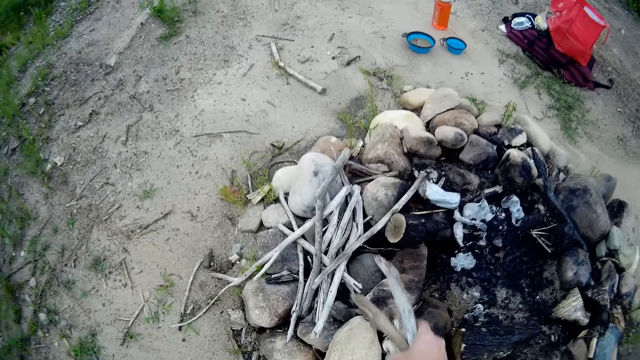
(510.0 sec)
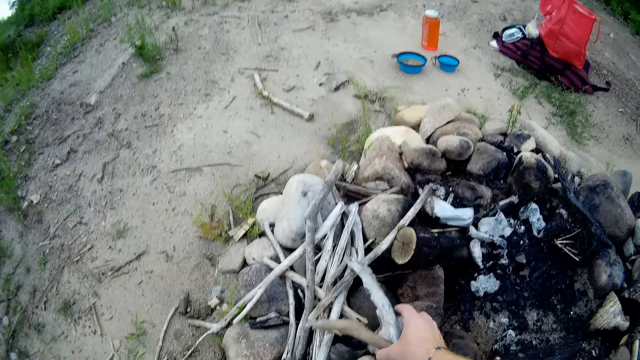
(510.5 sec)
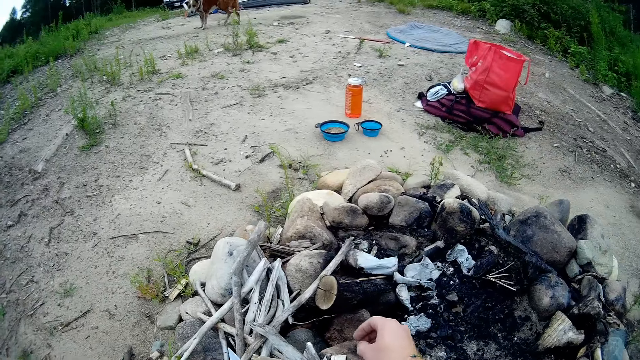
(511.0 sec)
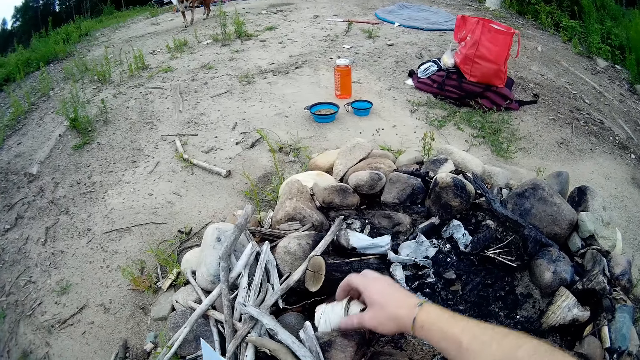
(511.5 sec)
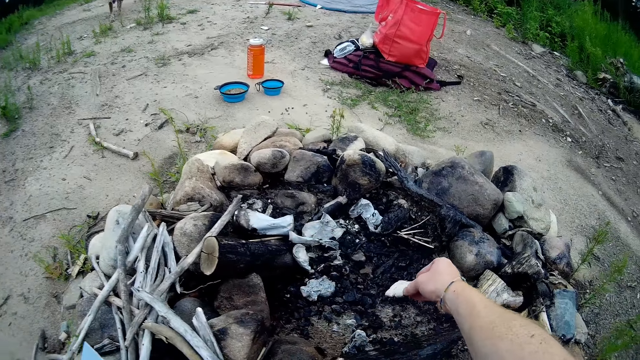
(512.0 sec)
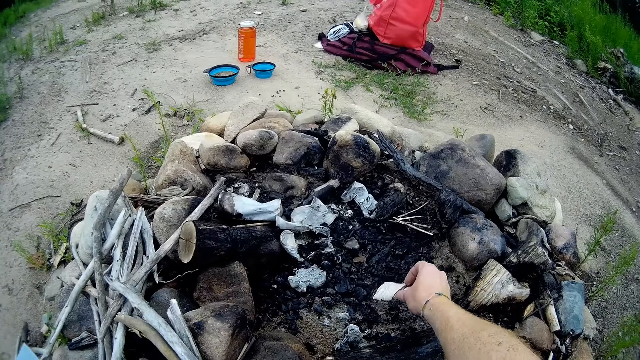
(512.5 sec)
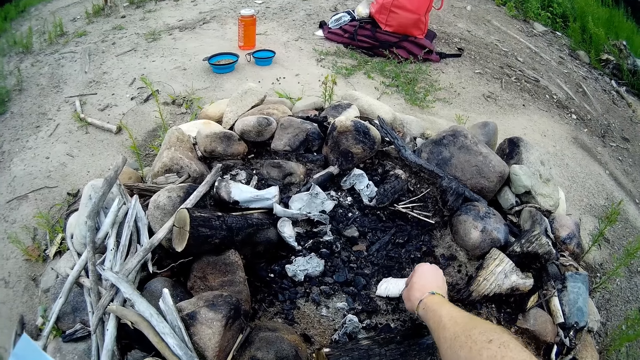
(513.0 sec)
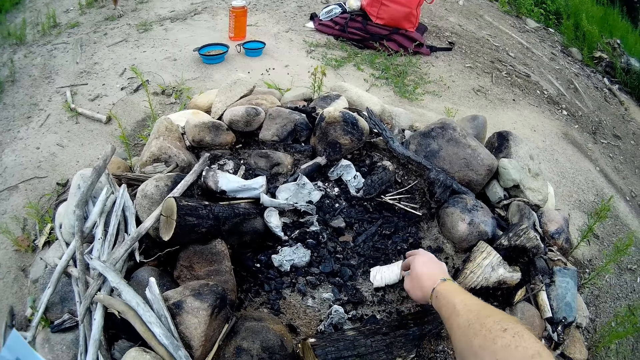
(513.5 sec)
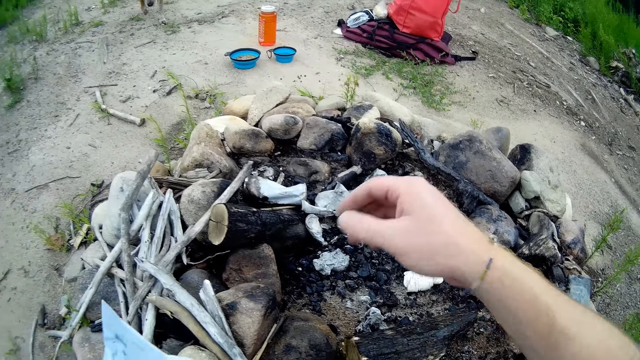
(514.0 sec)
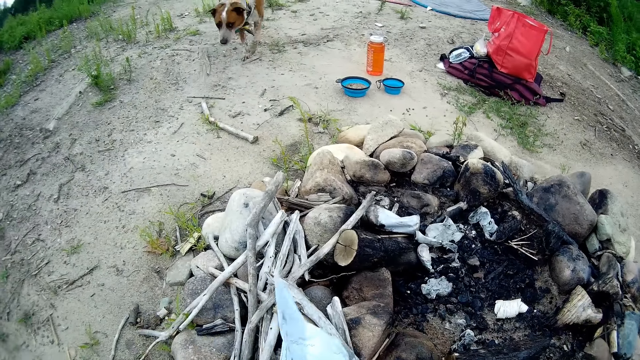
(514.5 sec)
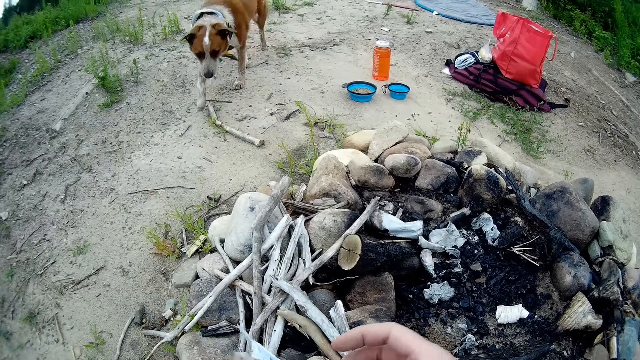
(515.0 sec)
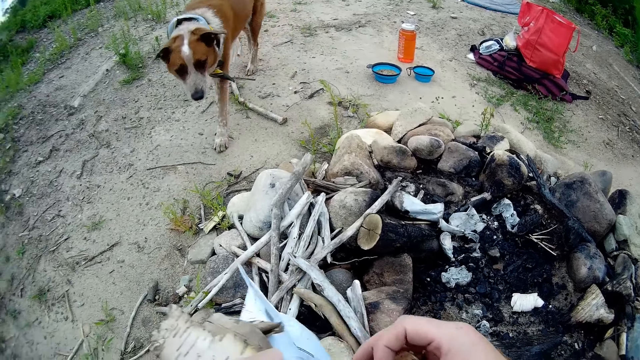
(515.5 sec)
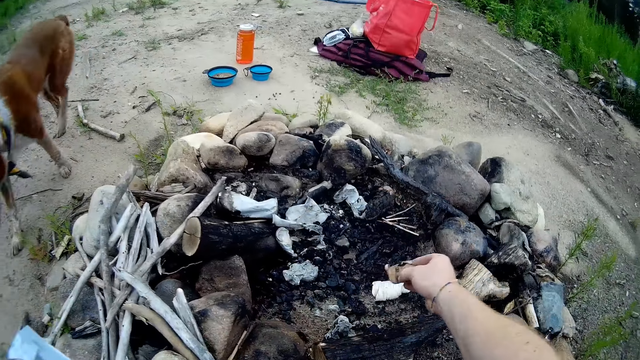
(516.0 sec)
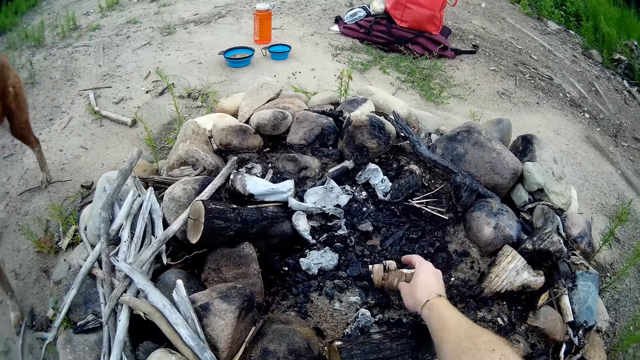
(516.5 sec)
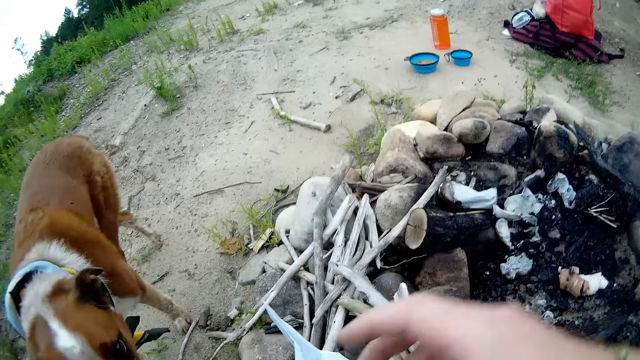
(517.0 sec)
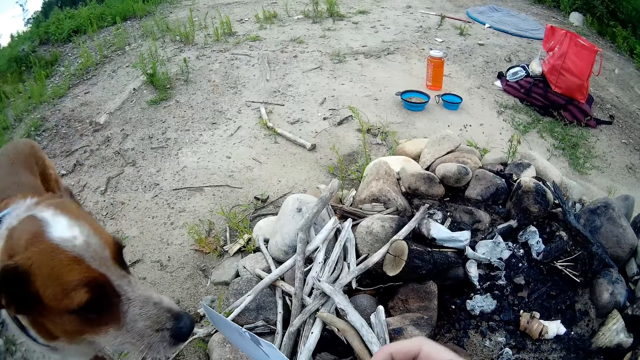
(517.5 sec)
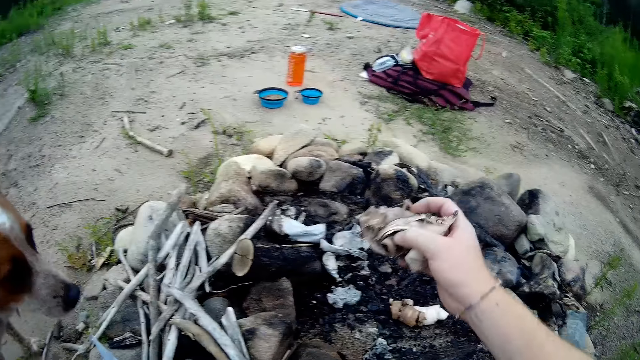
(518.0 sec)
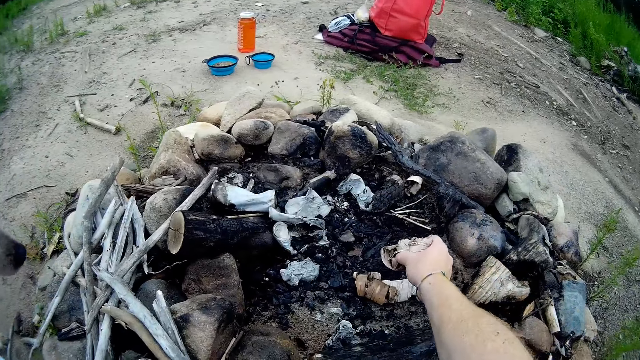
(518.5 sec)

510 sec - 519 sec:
The camera wearer drops the sticks and the dried plants on the stones with his right hand. He puts some of the dried plants into the firepit.

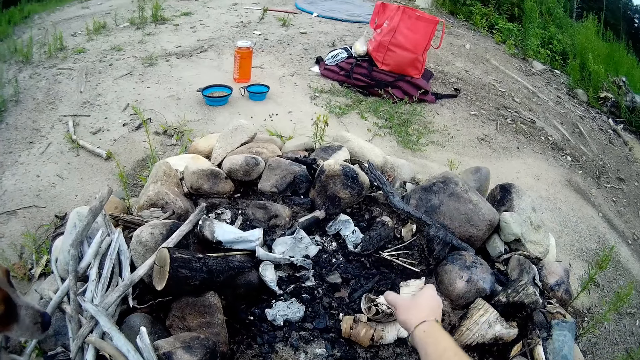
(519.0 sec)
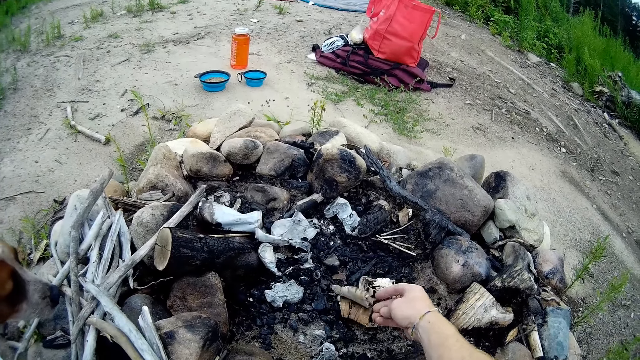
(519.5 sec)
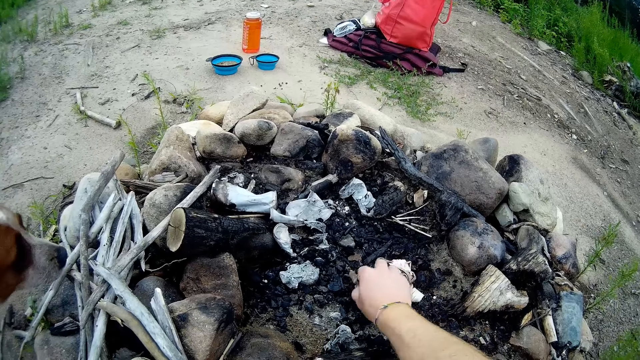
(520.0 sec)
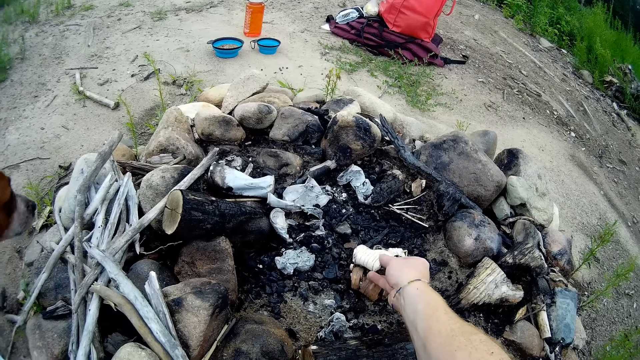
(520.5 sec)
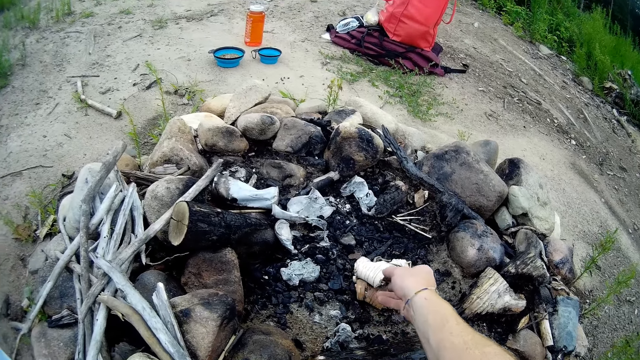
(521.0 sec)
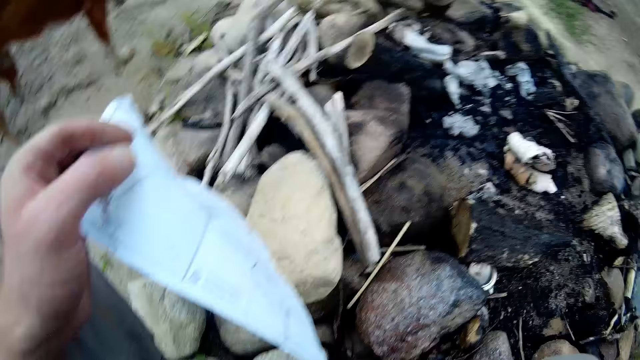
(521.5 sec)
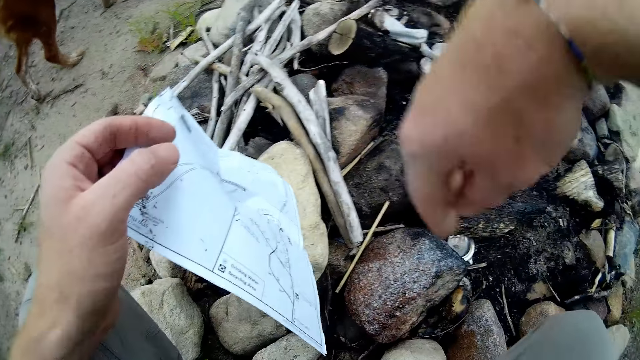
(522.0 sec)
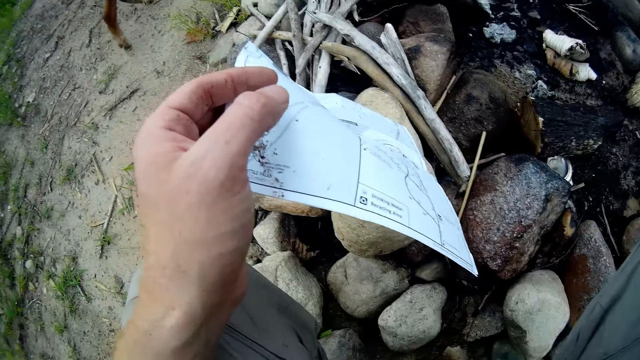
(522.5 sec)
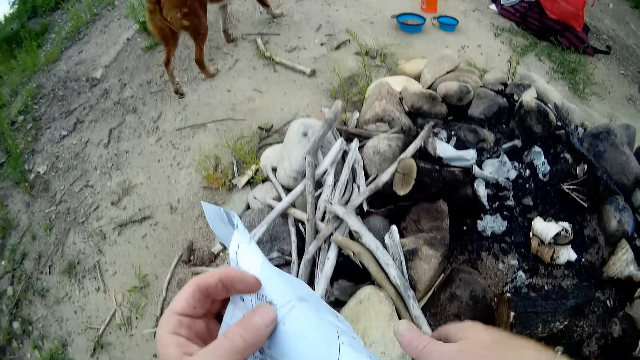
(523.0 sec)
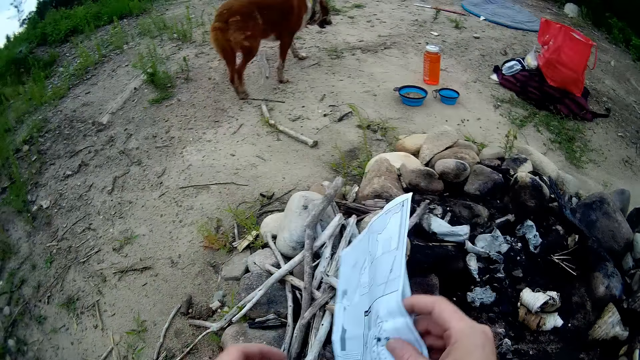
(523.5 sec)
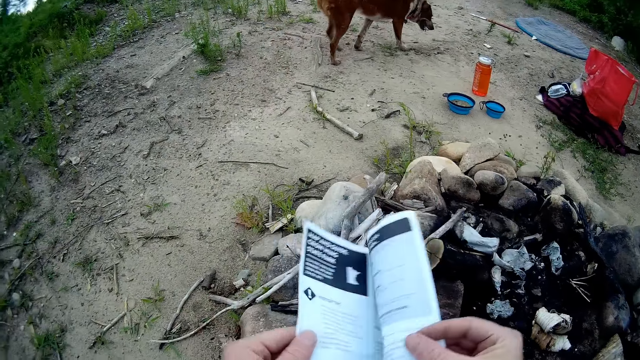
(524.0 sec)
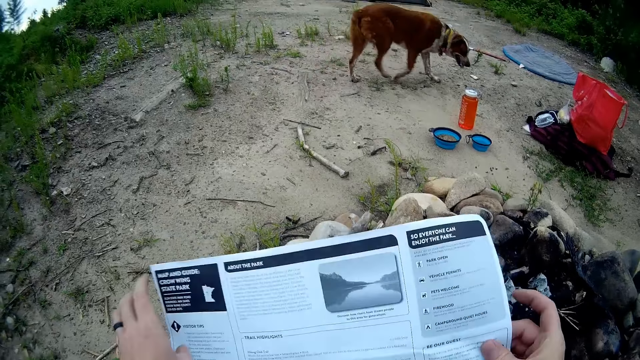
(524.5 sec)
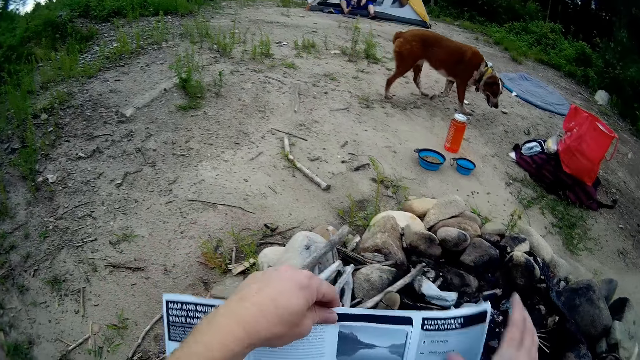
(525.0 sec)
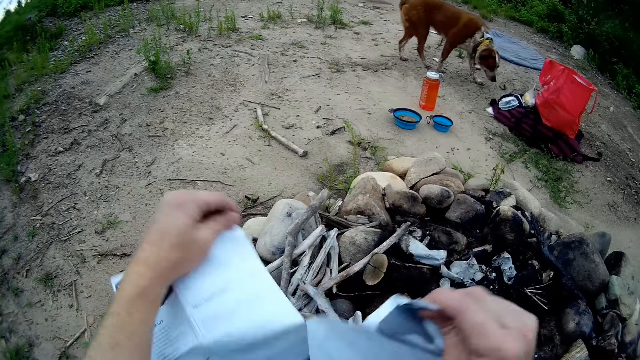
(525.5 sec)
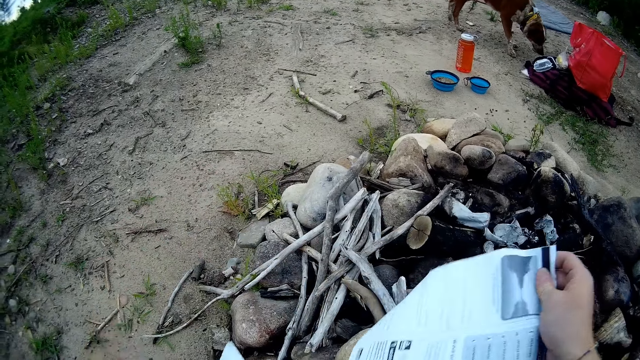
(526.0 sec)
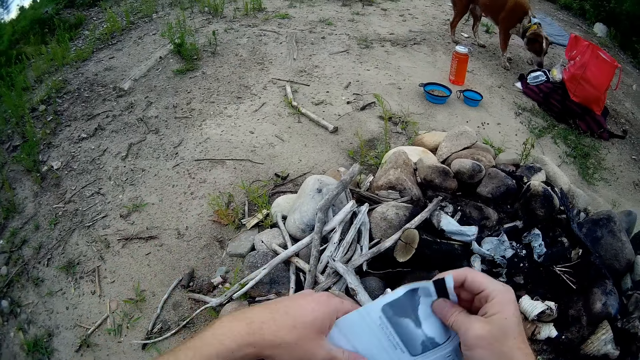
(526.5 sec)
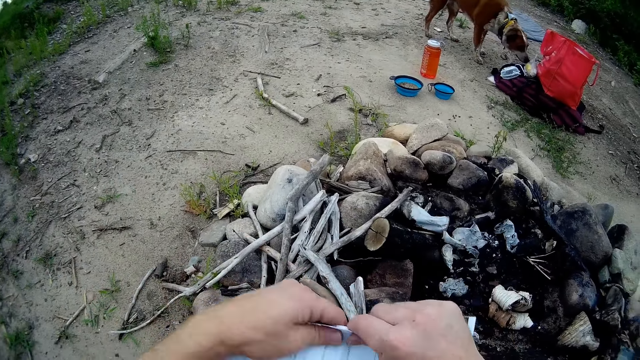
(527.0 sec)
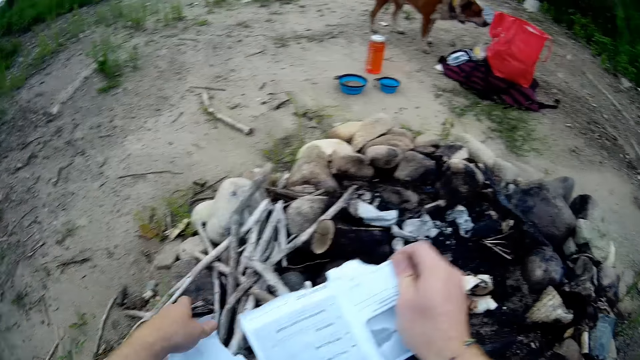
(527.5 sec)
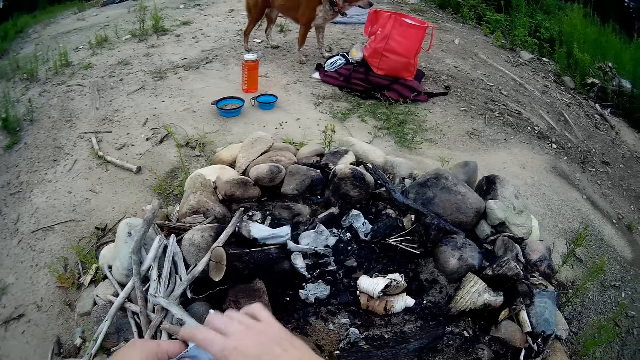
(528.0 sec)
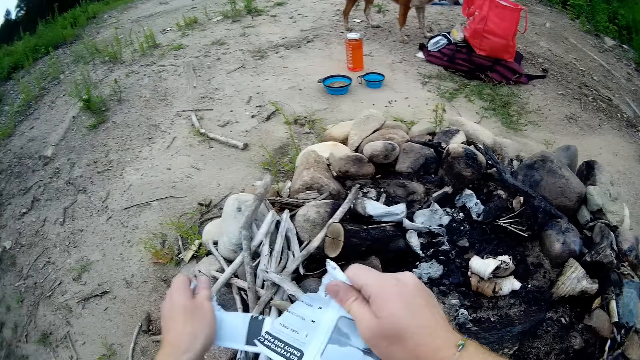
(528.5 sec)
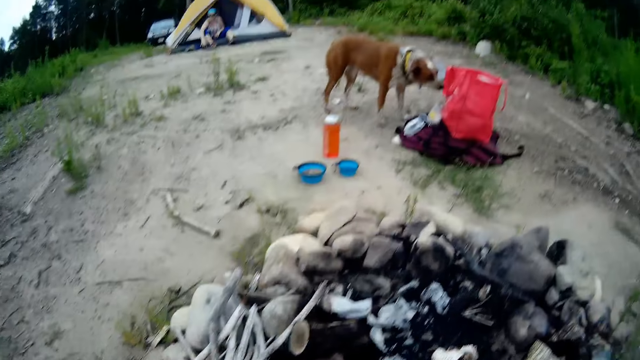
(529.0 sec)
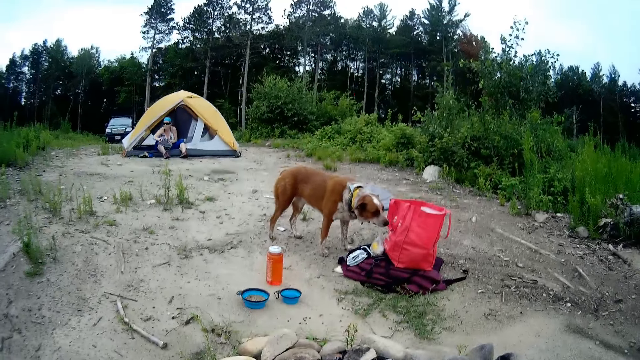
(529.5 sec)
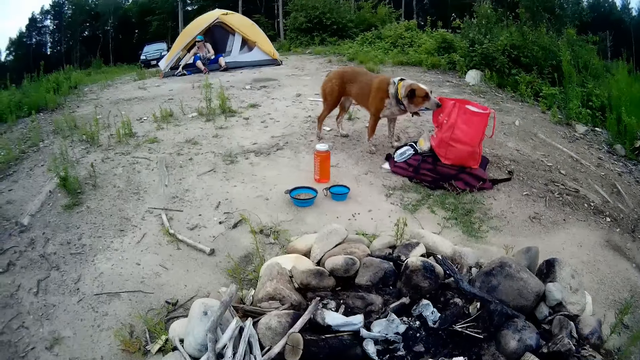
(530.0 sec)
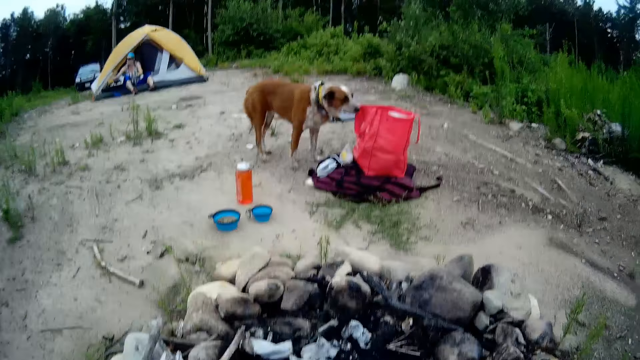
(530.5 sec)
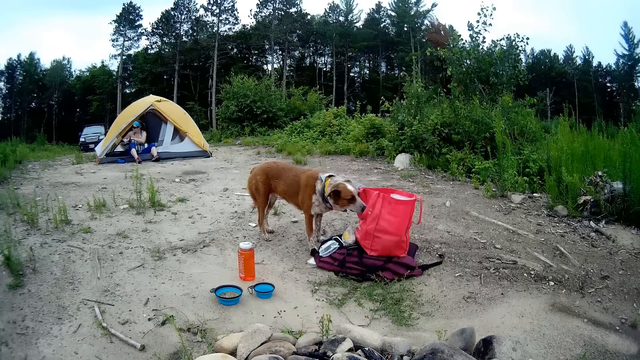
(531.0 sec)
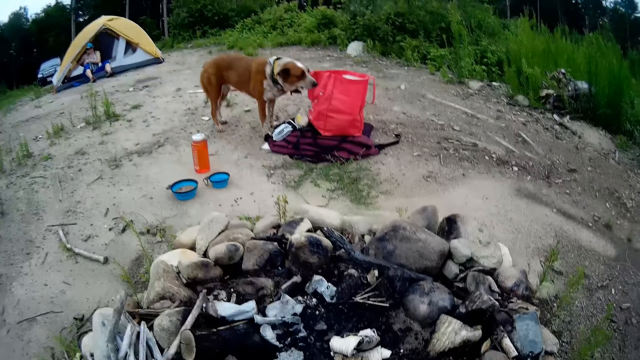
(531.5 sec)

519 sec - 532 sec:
The camera wearer moves the paper upwards. He chases his dog away from the campfire site. He holds the paper with both hands. He opens the paper. He tears the paper into pieces with his hands. He cuts the paper into two parts. He puts one piece of paper on the ground. He holds one piece of paper with both hands. He cuts the piece of paper into small pieces. He stares at the person outside the tent and the dog.
